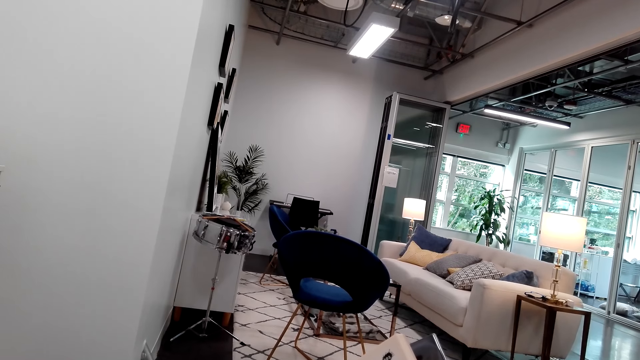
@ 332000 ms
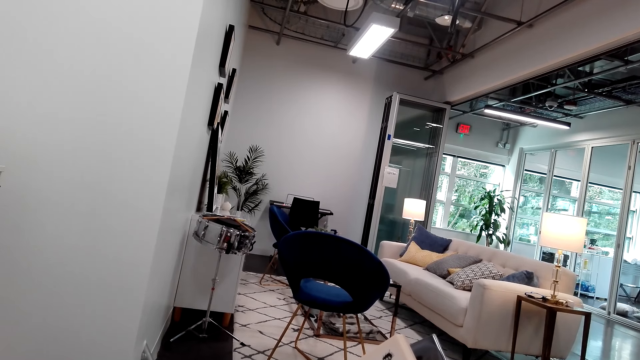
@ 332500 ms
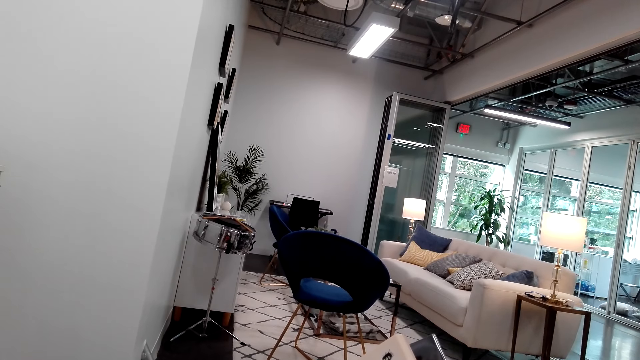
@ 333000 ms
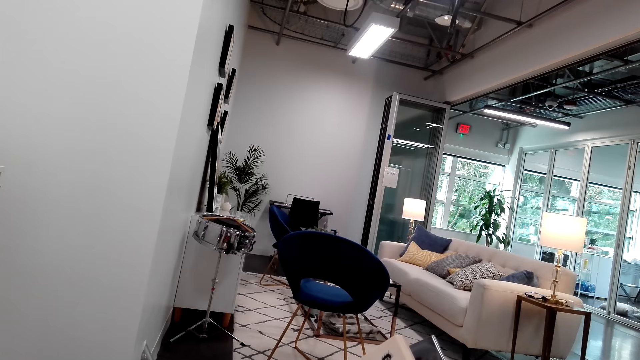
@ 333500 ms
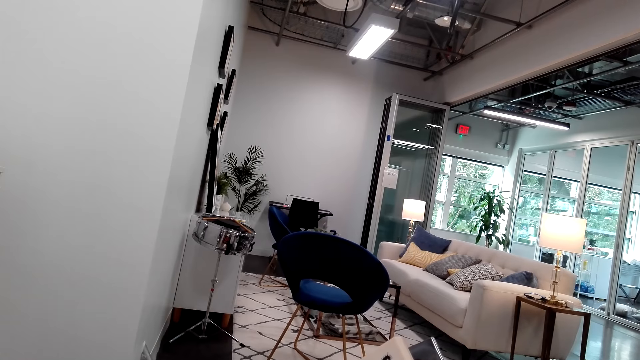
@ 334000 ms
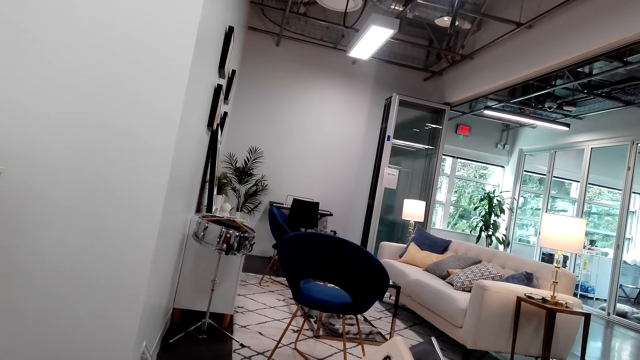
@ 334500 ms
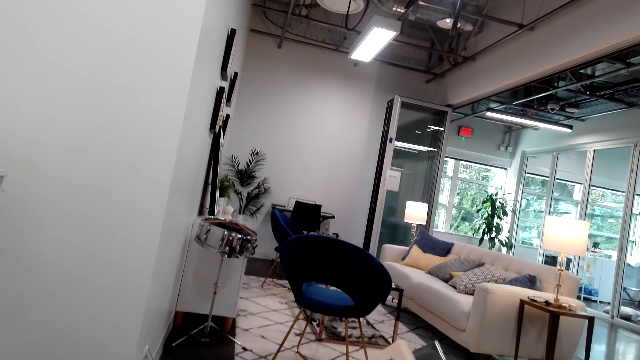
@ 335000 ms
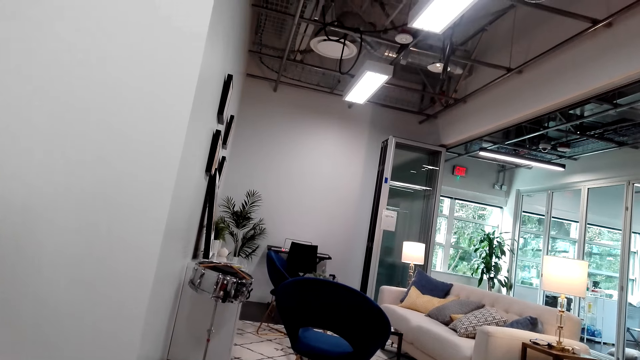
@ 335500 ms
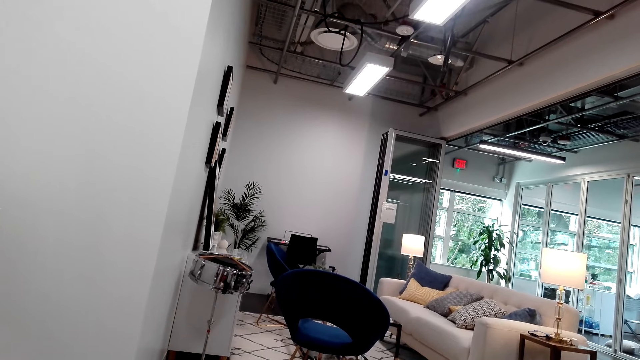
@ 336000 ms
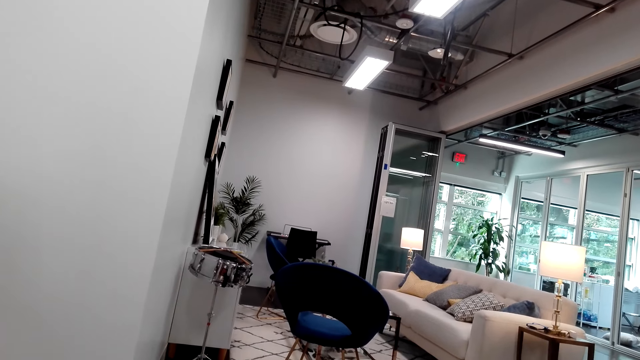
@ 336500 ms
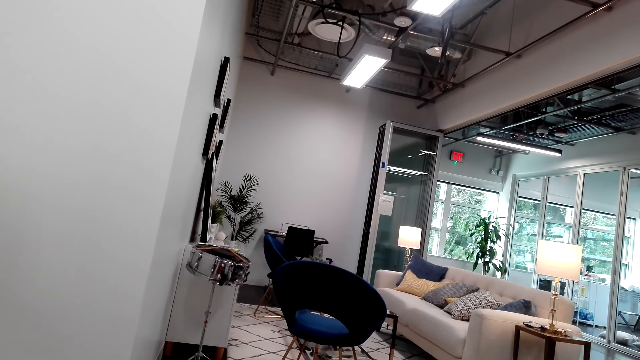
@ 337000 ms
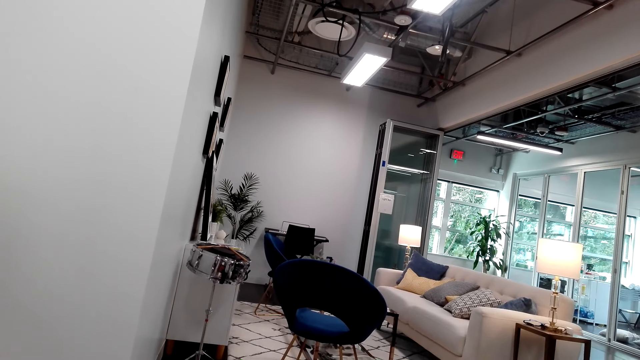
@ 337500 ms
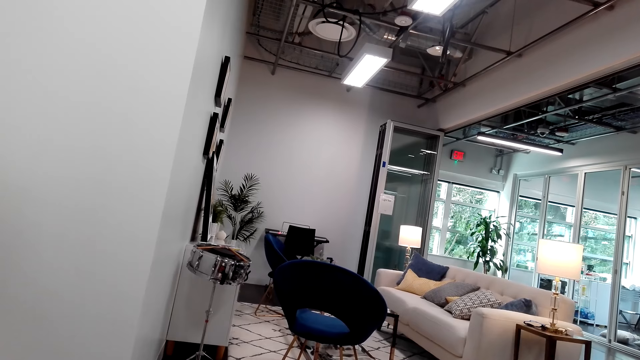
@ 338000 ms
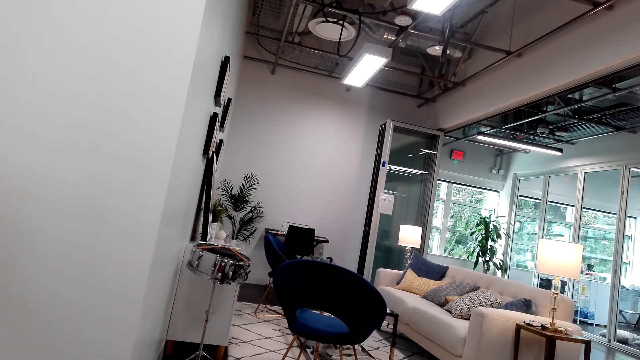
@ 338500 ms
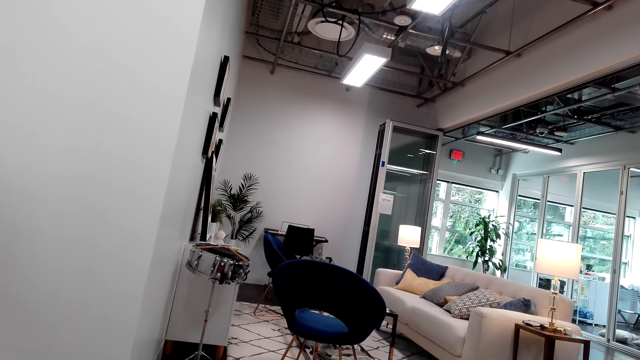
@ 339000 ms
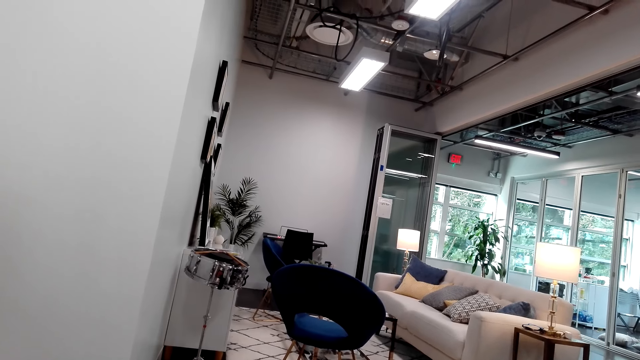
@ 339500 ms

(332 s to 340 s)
The camera wearer looks around.

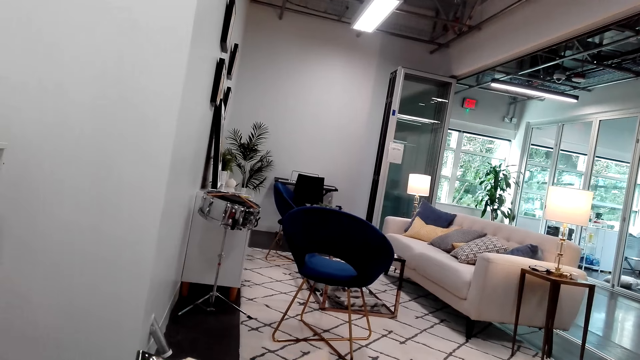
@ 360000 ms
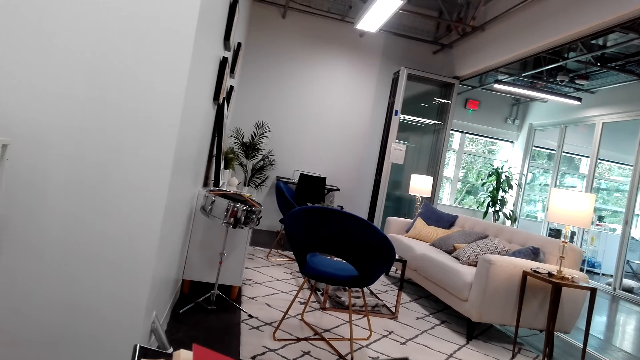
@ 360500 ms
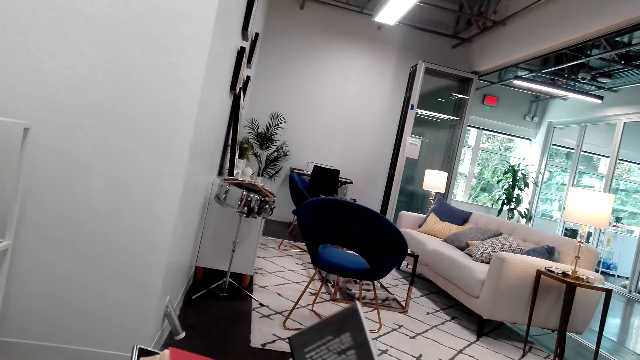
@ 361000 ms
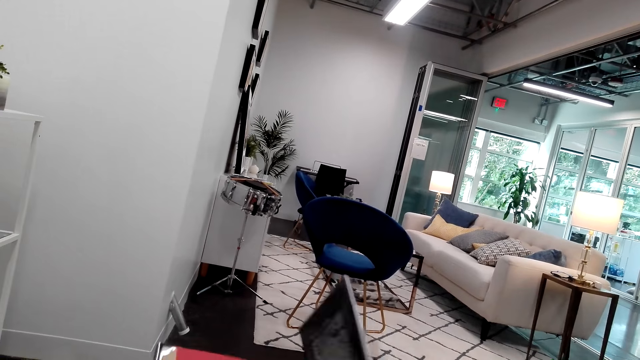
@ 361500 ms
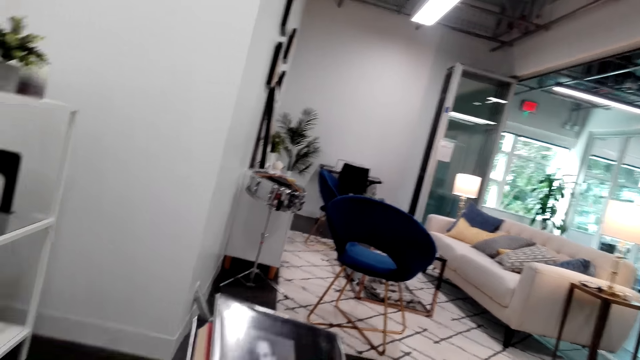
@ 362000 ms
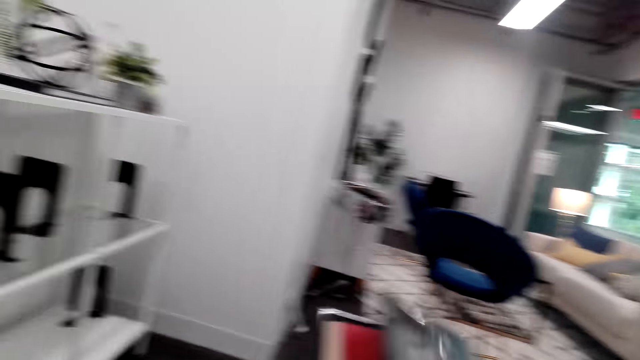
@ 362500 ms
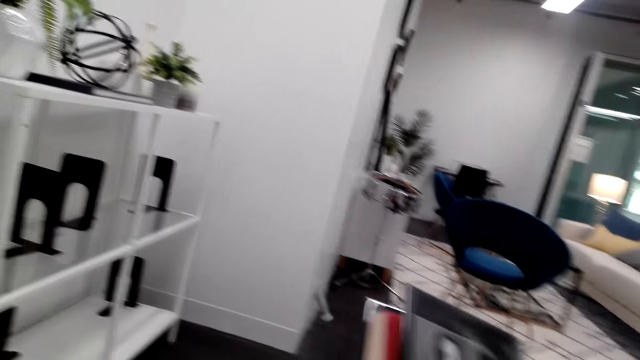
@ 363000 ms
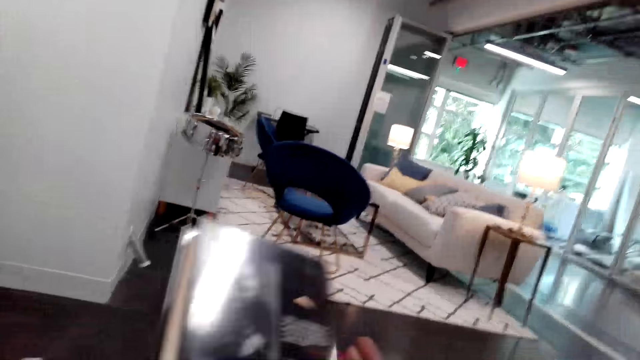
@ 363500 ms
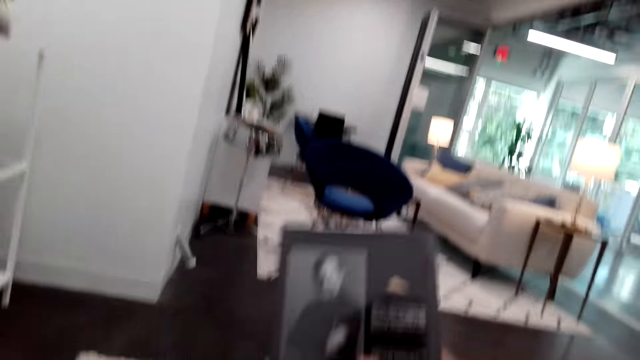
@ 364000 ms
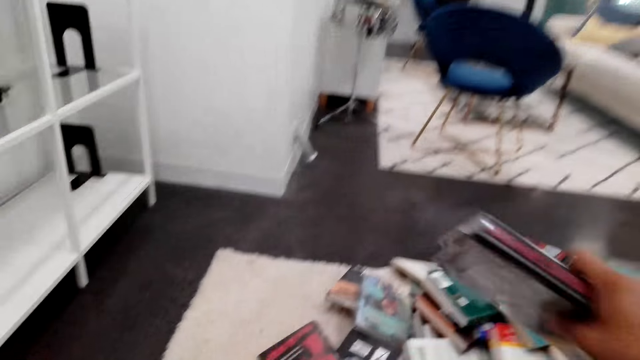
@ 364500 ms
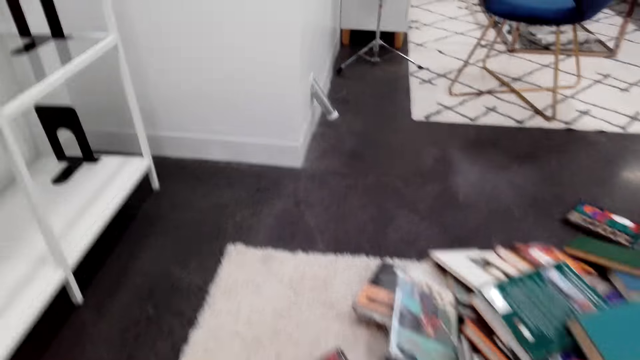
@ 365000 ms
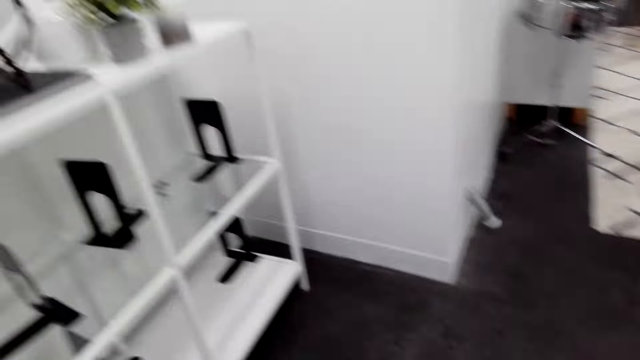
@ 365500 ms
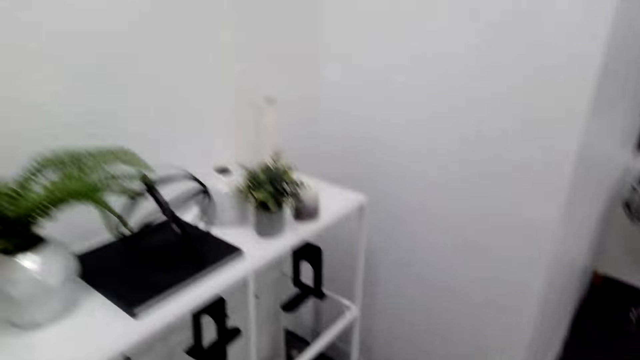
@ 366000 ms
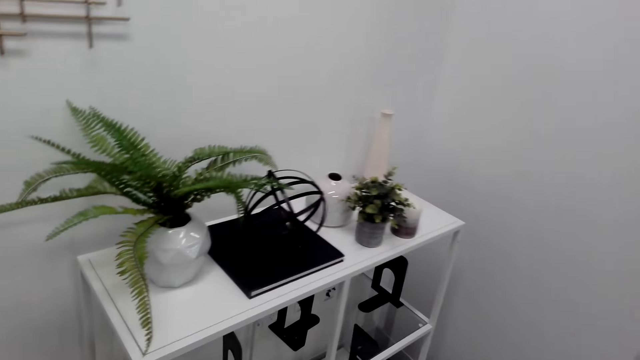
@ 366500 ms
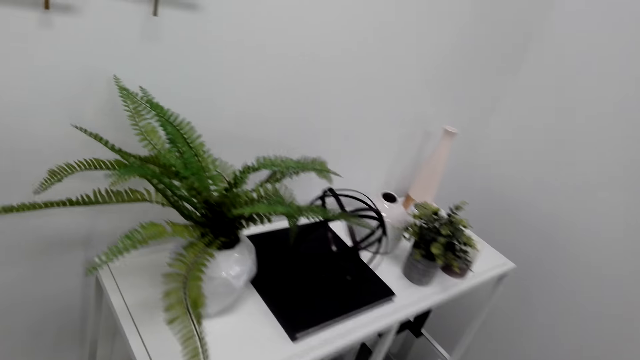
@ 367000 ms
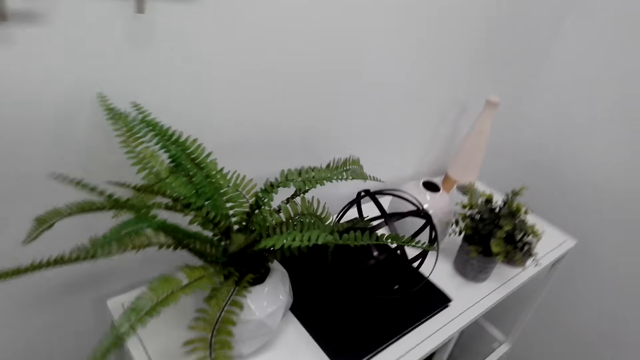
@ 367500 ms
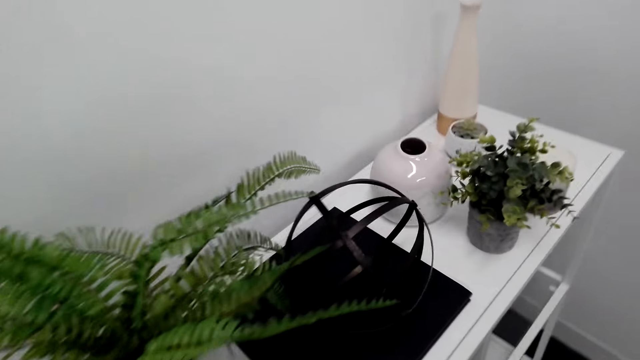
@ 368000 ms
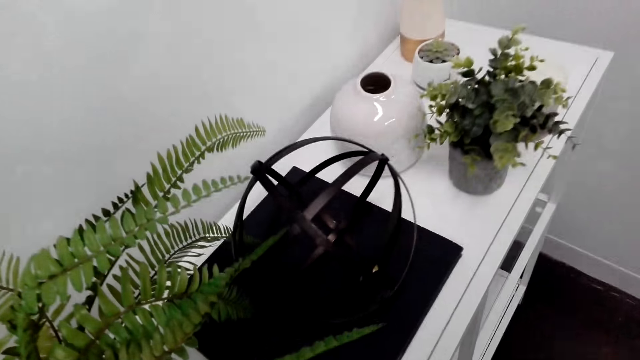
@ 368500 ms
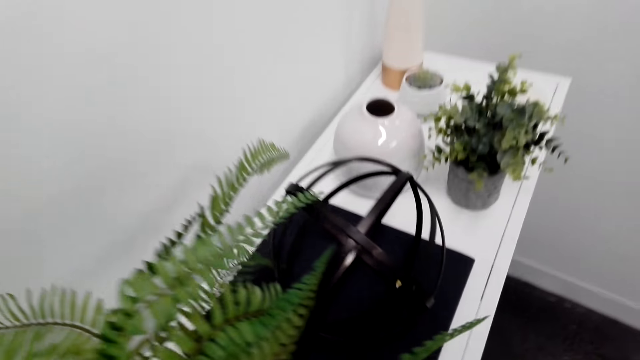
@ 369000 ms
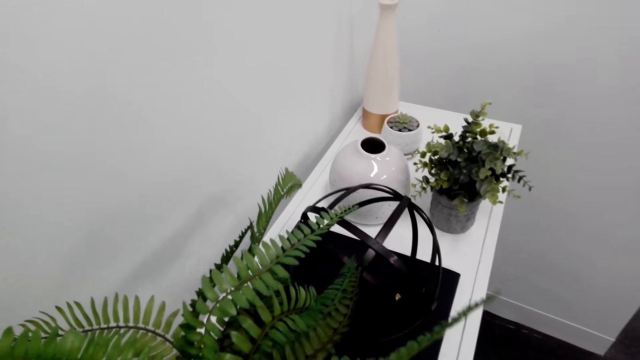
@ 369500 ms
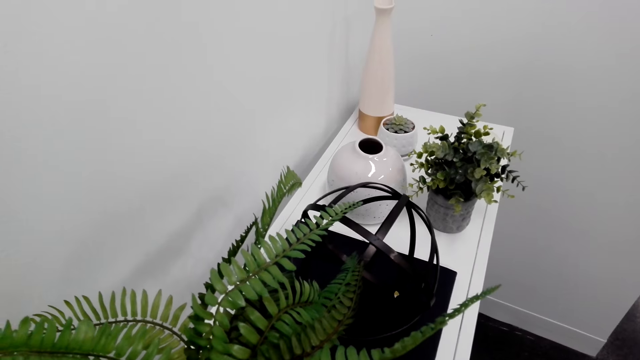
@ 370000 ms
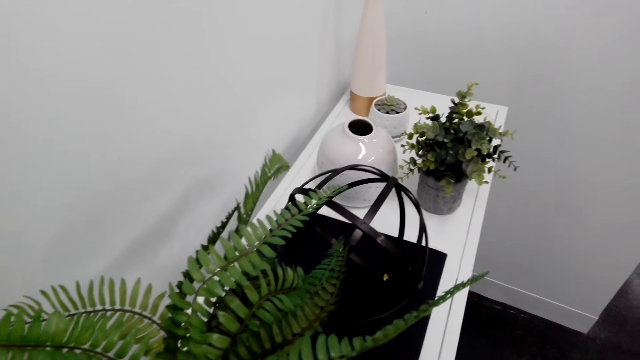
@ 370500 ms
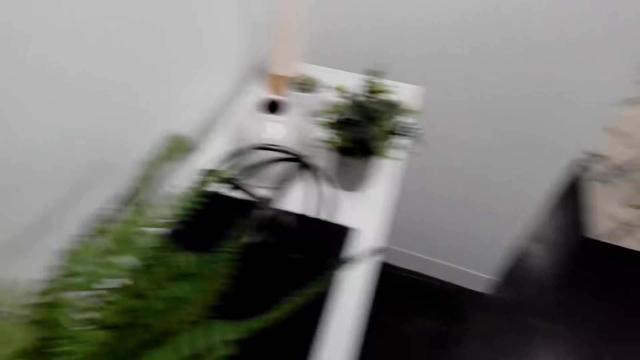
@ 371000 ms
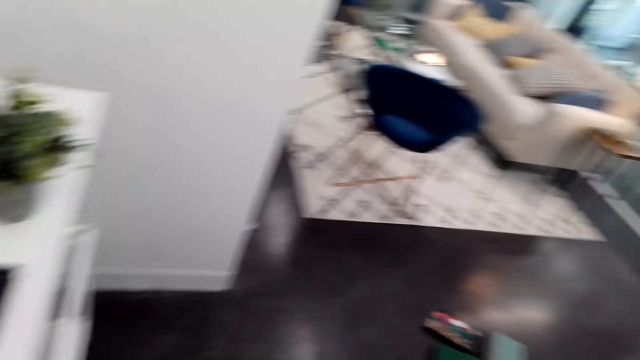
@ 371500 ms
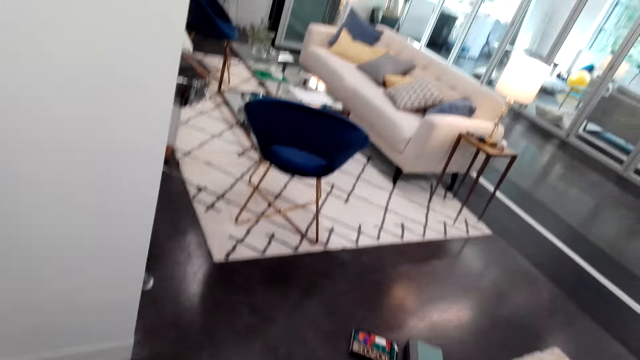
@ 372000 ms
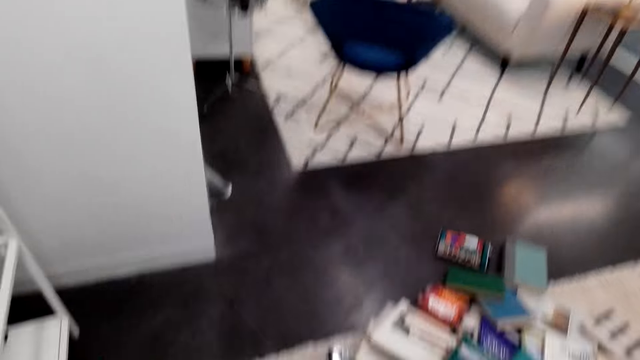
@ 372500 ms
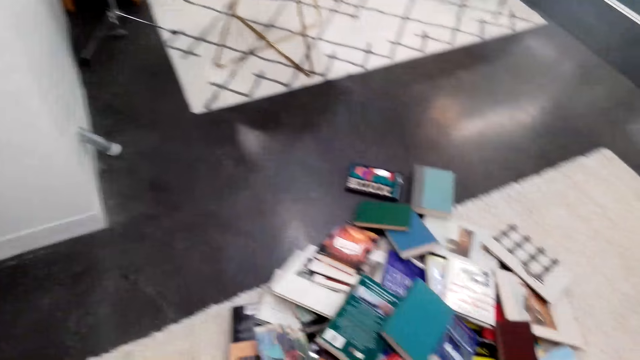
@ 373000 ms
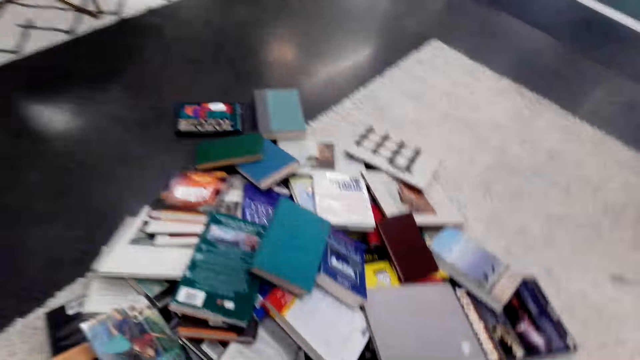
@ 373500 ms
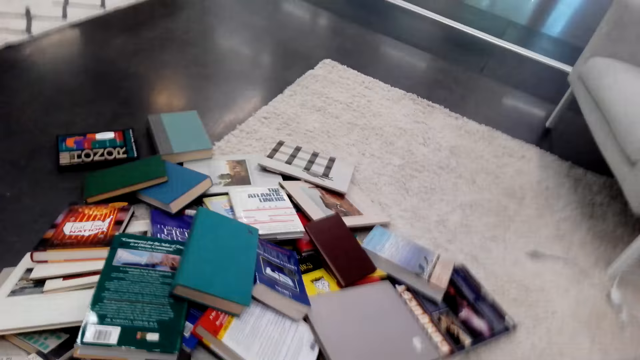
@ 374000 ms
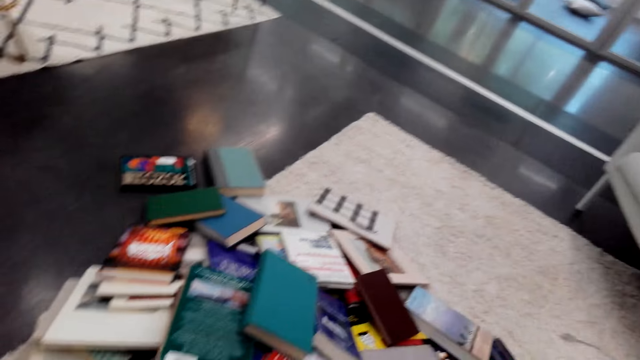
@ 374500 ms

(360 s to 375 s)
The camera wearer closes the book. They stand up. They carry books to the bookshelf in the room. They look around. They drop the books on the bookshelf. They walk back to the books on the floor.
